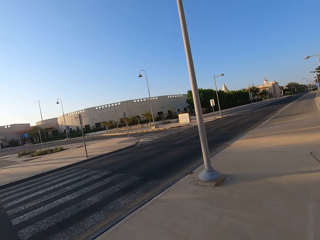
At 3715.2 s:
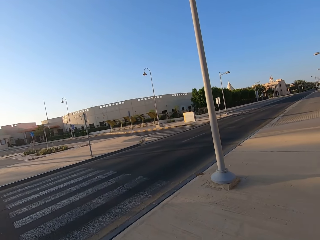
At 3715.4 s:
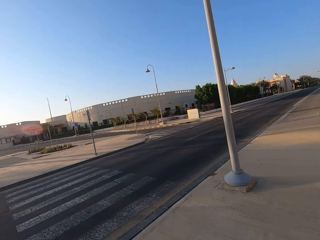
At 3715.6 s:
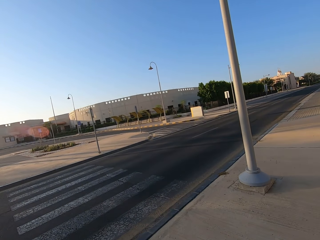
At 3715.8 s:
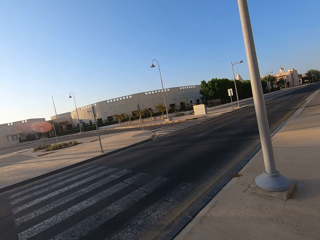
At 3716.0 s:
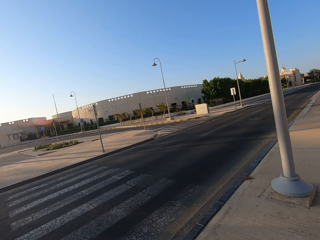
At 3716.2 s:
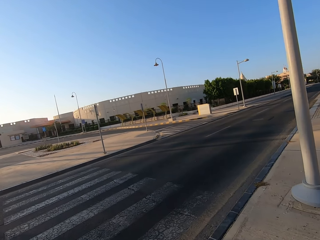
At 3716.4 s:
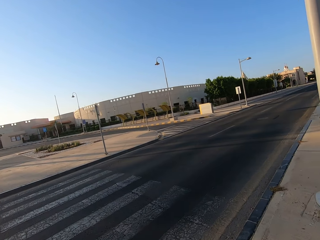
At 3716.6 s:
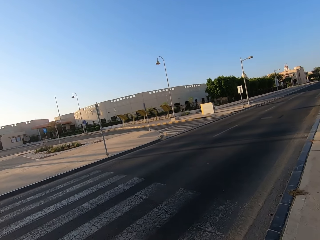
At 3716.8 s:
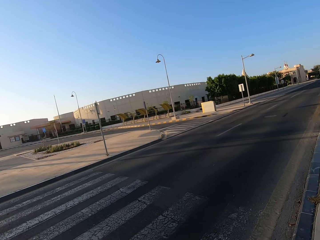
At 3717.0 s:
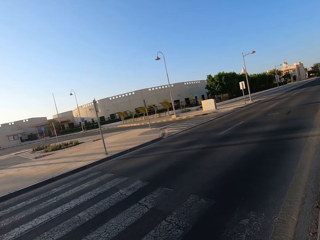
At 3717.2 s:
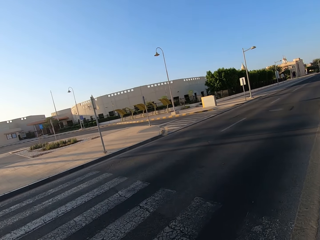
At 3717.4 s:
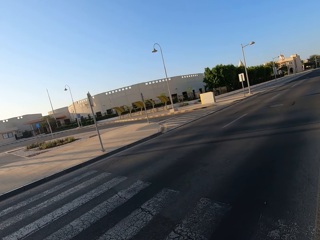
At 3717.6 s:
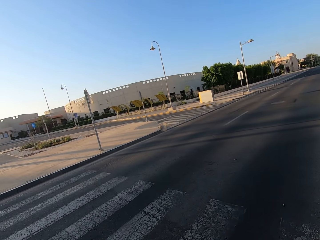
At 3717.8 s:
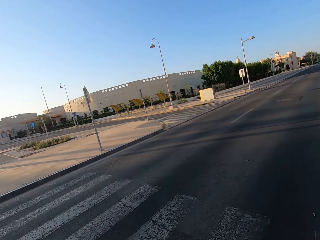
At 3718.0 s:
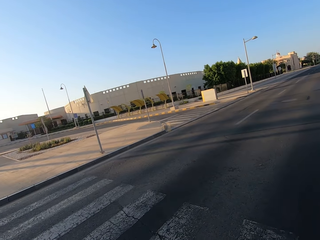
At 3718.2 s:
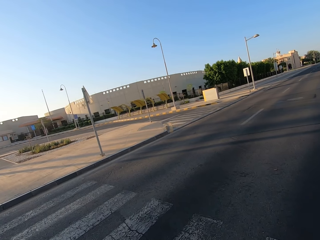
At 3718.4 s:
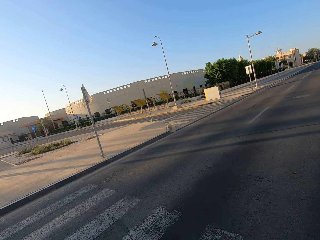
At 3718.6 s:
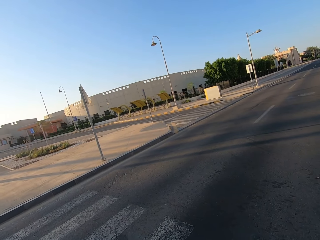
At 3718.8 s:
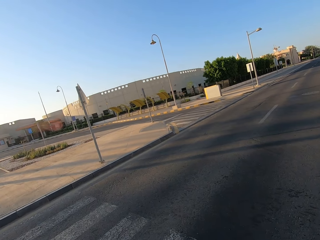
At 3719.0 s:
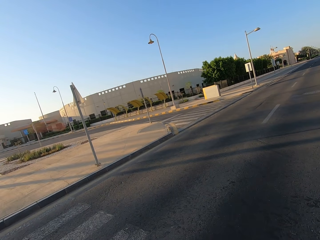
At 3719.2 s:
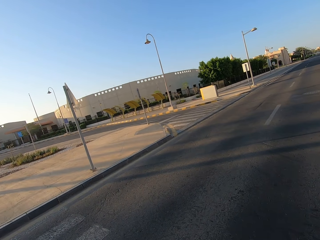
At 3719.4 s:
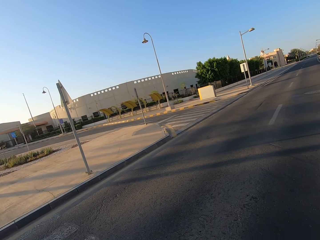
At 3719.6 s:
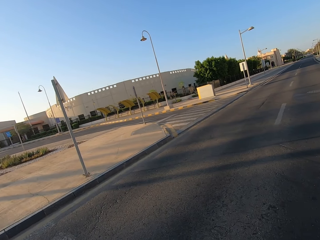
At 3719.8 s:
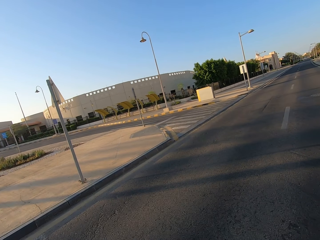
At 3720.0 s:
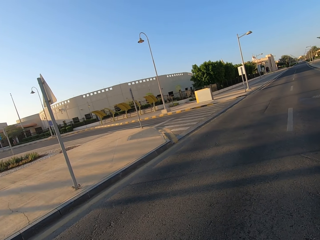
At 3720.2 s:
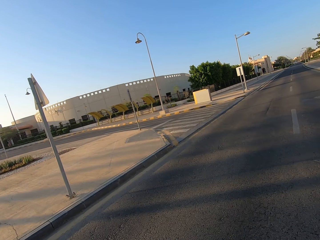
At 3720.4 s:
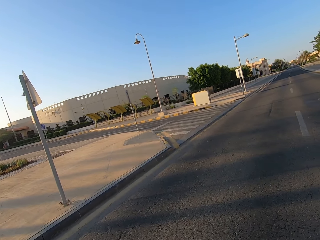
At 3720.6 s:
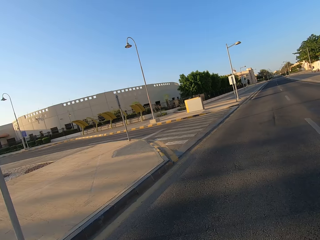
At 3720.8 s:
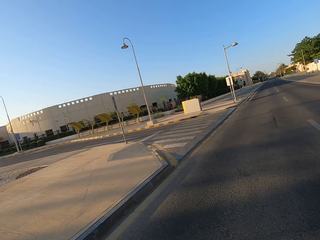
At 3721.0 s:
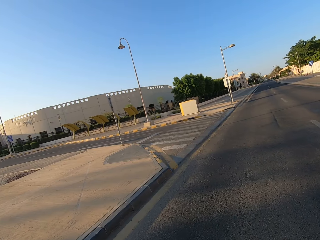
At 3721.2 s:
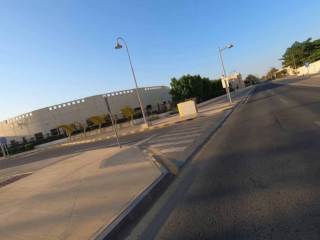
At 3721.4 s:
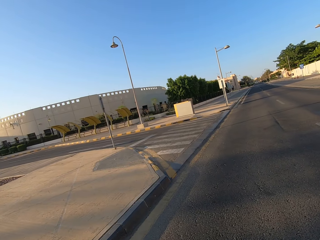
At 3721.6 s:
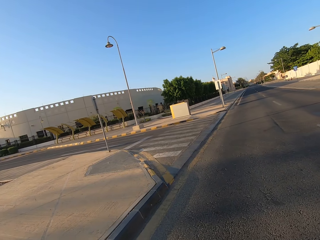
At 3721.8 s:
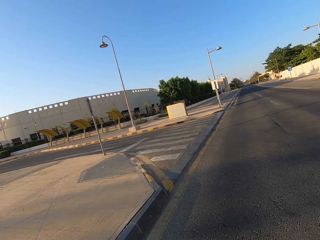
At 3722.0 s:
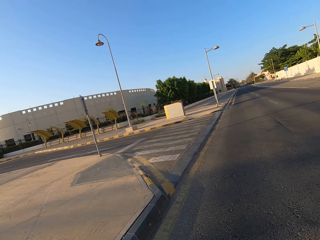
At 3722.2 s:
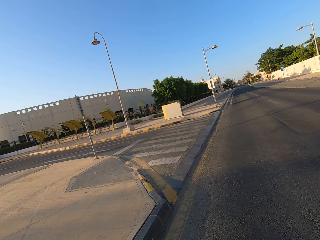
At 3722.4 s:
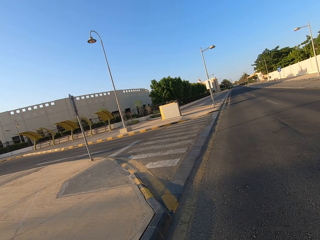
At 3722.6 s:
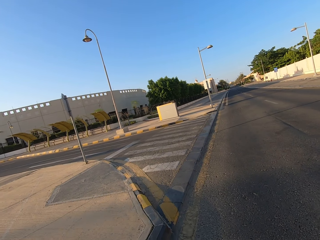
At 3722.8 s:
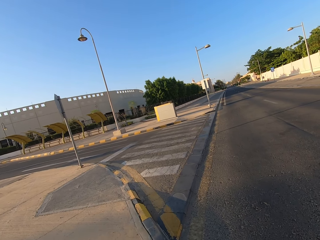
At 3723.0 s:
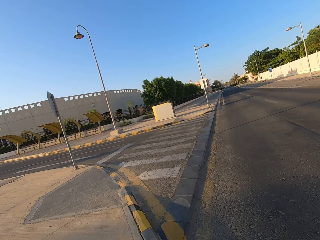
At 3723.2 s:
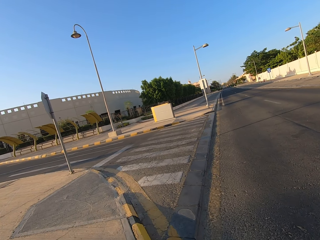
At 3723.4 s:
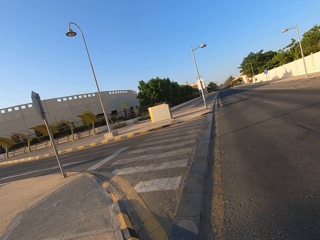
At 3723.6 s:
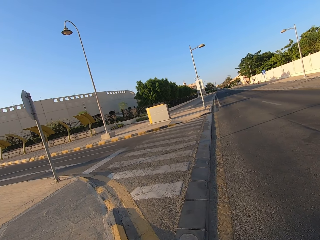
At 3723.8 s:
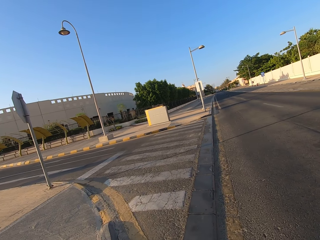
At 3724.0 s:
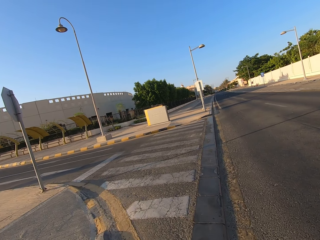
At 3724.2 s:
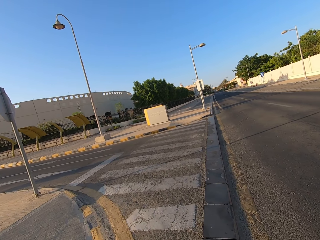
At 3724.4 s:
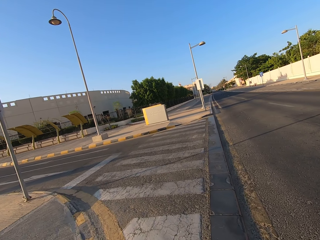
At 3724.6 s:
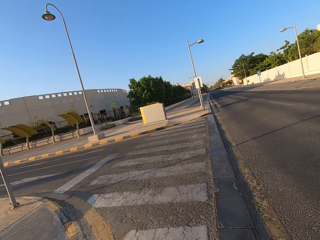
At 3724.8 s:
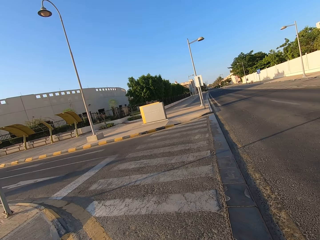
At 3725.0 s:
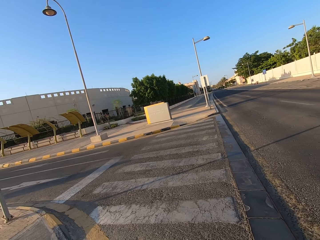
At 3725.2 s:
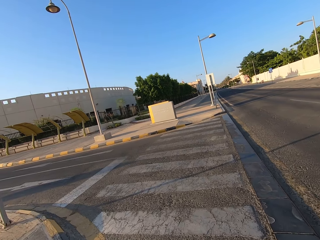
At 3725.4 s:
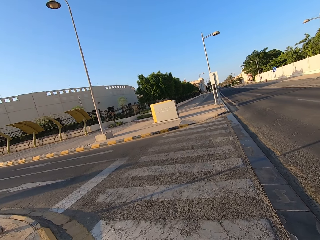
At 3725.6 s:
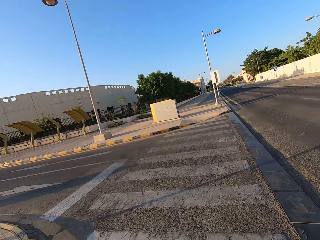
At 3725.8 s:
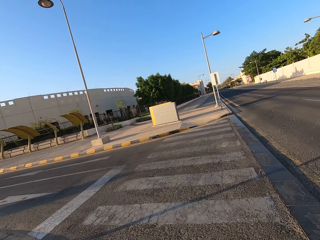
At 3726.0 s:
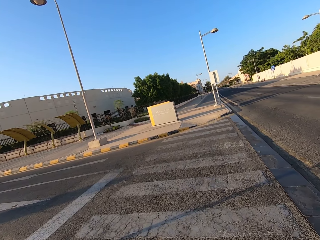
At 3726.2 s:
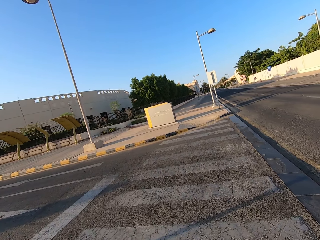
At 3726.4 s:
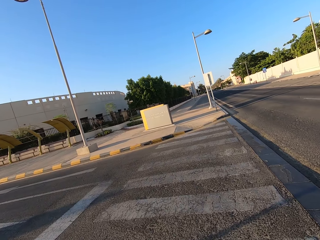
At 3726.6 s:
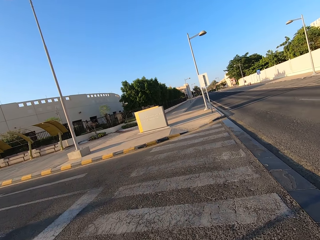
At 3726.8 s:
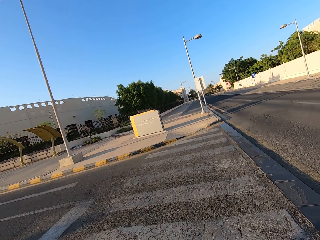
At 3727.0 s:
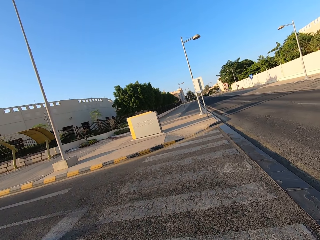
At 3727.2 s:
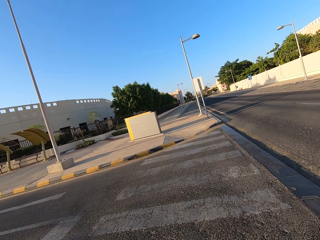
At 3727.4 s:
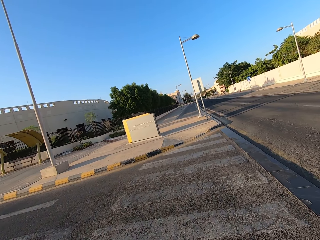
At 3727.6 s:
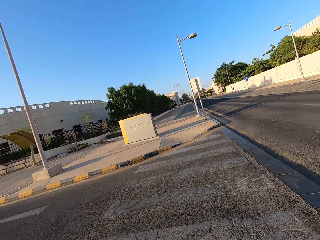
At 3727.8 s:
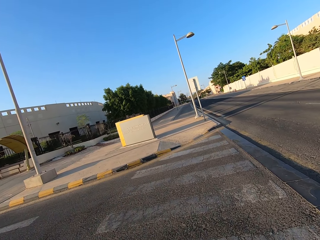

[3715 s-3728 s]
The camera wearer crosses the road. He runs along the sidewalk and cycles his bicycle.

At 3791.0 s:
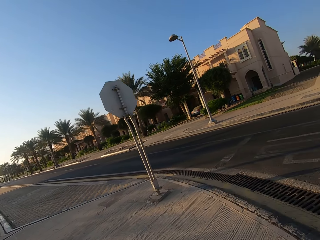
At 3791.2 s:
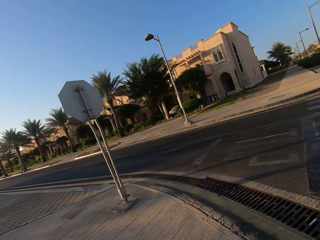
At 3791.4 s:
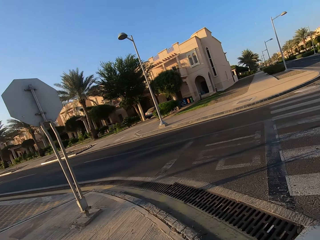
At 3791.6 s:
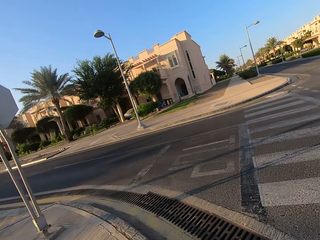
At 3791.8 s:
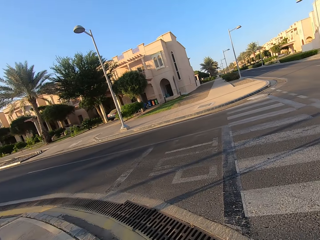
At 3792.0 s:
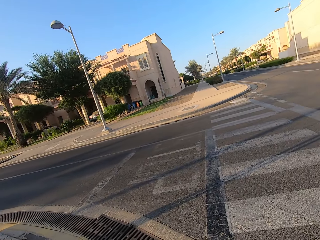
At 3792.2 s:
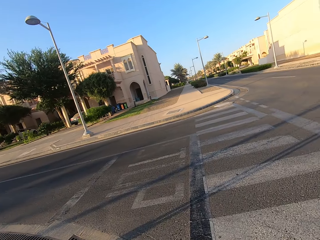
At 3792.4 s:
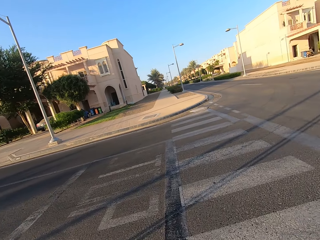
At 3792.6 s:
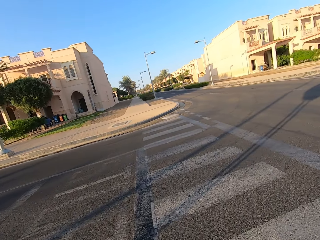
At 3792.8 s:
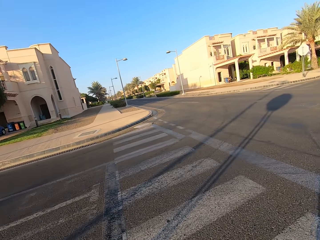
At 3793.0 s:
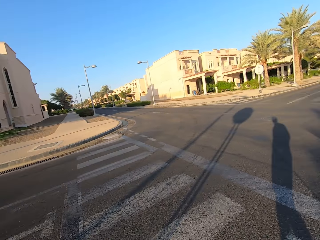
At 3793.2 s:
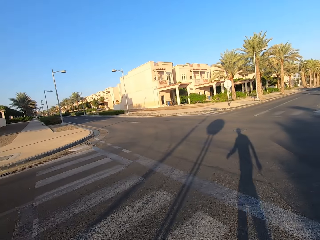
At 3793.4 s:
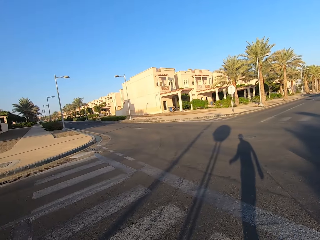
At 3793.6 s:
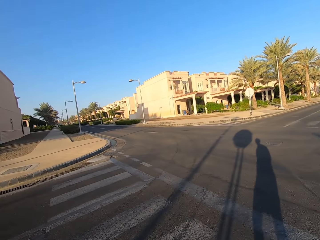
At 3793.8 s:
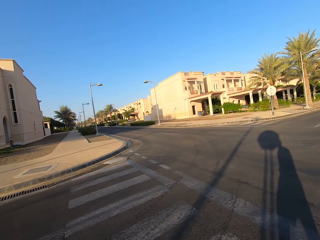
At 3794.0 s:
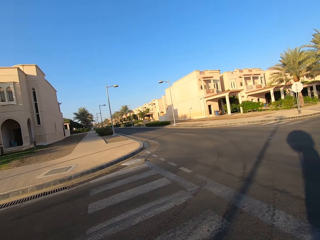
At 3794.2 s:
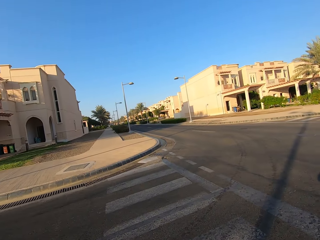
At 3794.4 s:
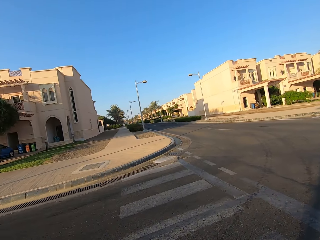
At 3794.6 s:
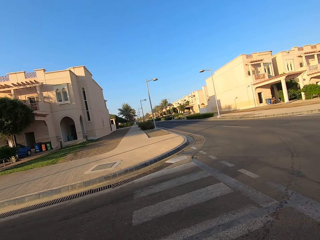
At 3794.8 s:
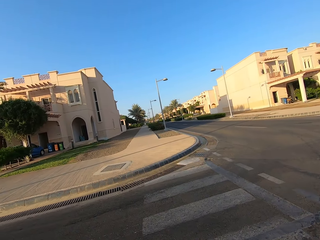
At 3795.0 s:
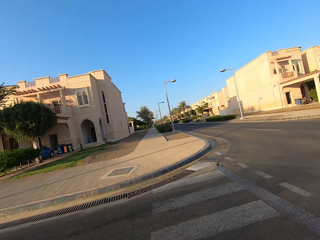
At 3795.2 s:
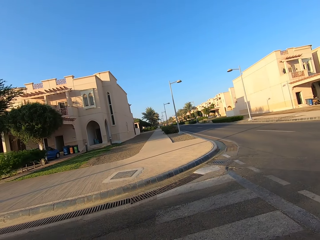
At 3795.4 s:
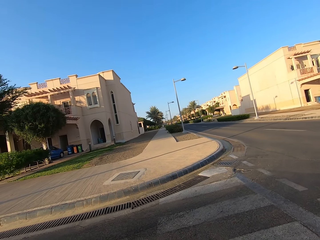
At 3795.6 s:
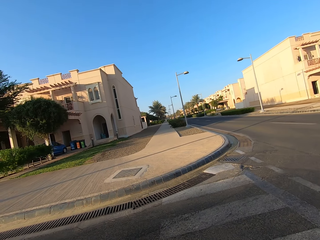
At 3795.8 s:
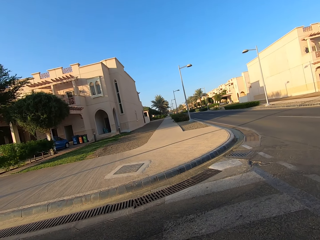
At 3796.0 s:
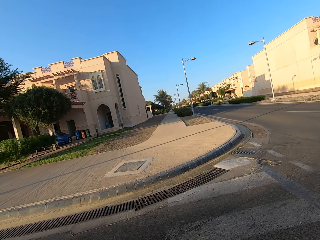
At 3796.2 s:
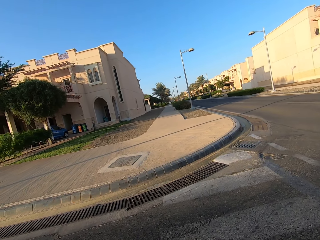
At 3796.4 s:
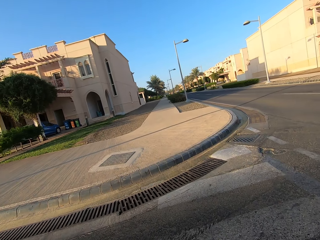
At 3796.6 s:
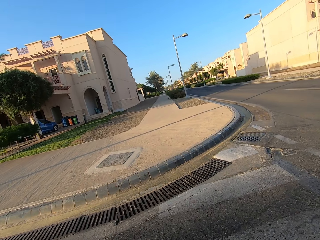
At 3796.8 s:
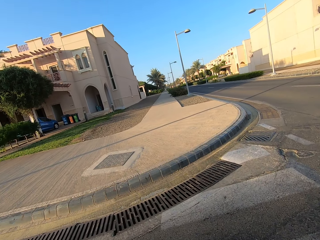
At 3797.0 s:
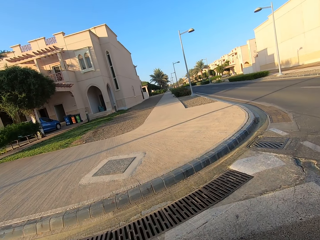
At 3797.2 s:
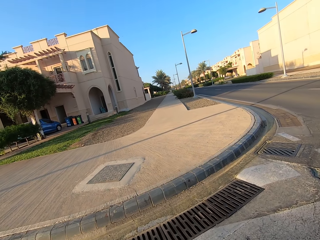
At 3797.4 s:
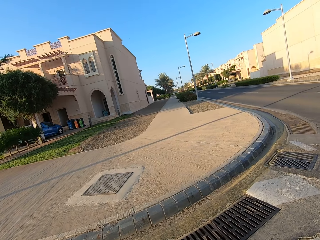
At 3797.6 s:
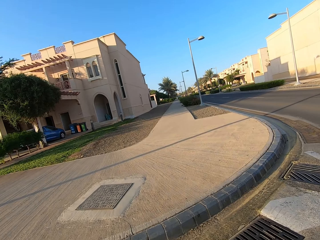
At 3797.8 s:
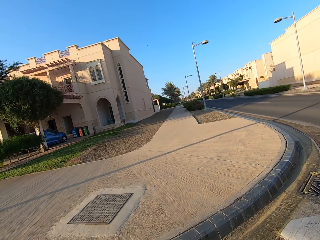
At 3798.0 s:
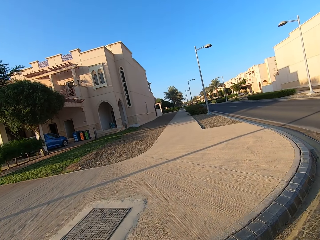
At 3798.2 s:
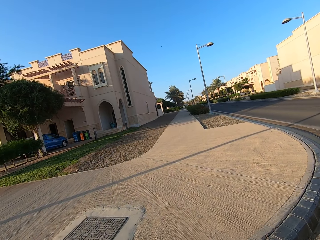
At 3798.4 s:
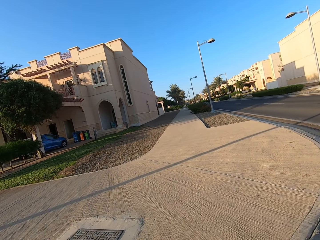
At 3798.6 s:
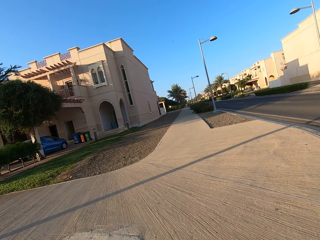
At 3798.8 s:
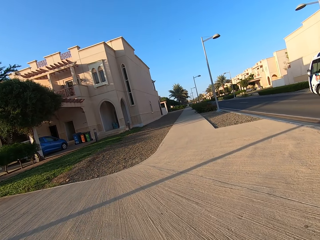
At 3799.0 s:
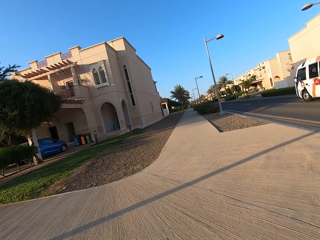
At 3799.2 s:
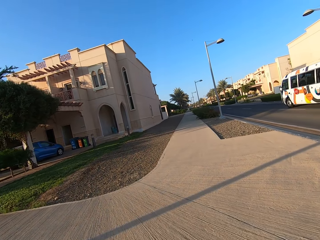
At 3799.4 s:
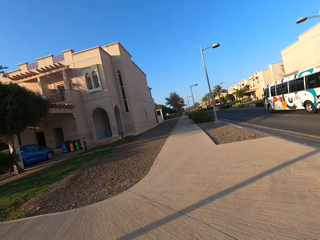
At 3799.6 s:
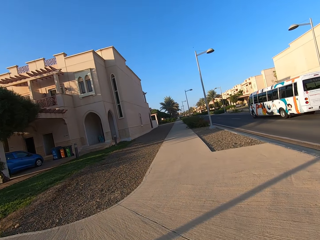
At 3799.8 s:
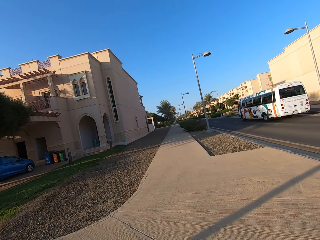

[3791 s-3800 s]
The camera wearer looks both sides of the road. They cross the road. They walk along the sidewalk.
